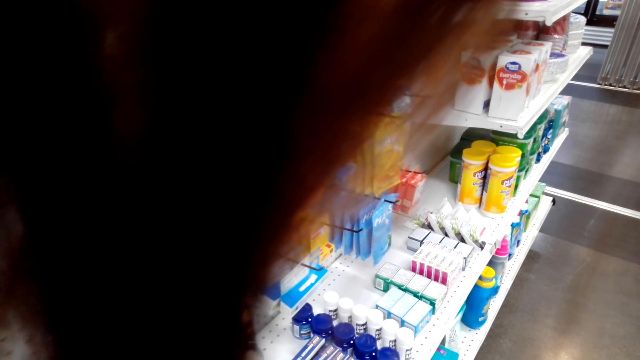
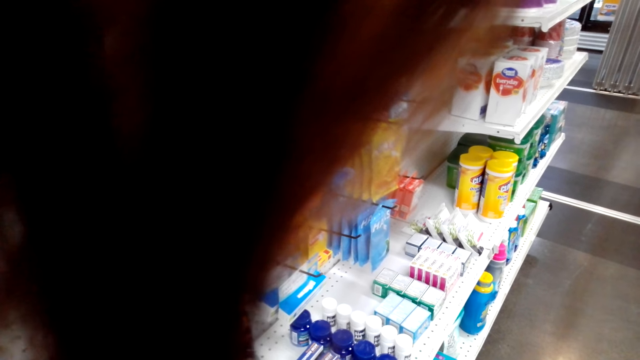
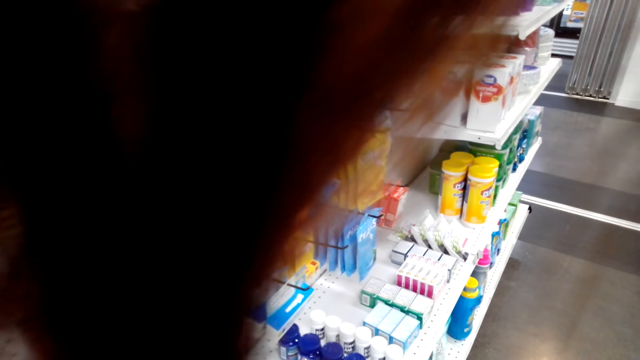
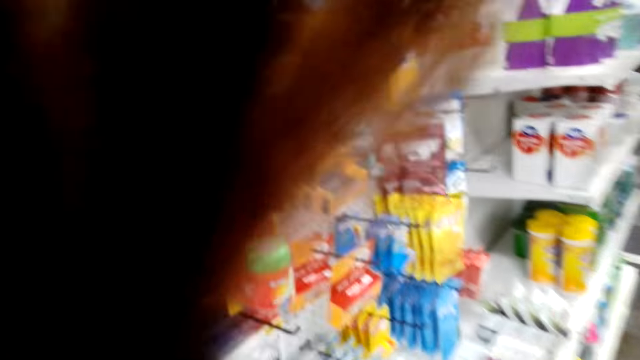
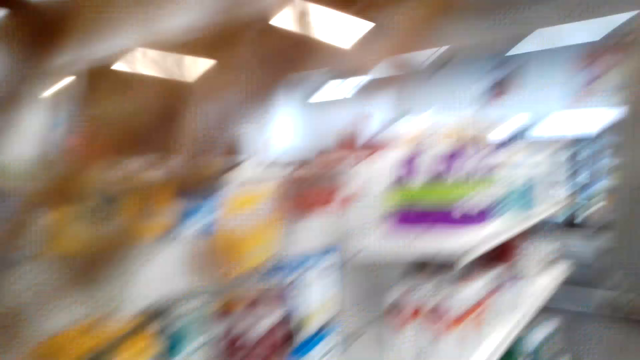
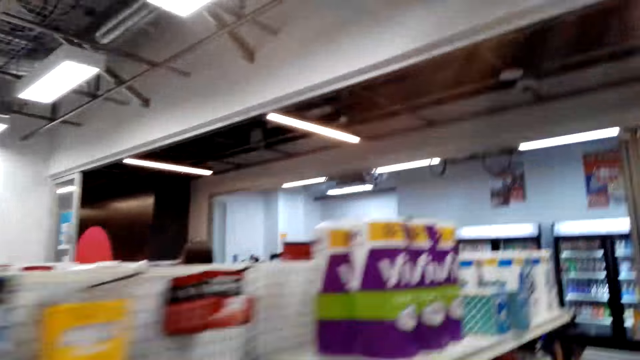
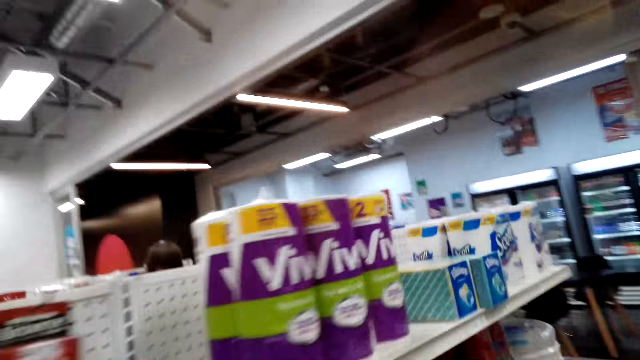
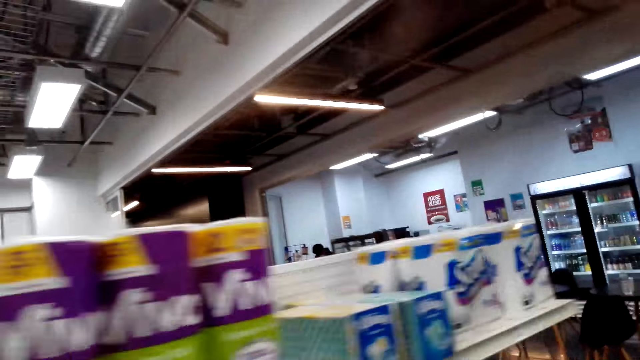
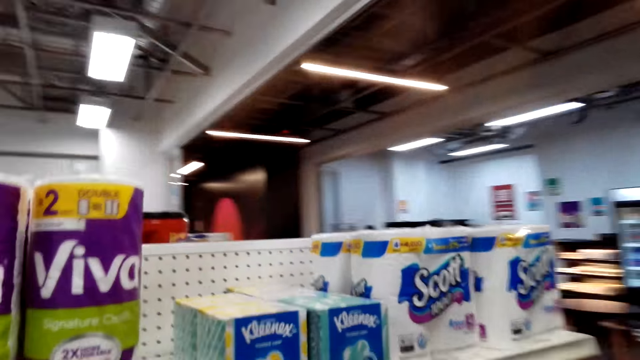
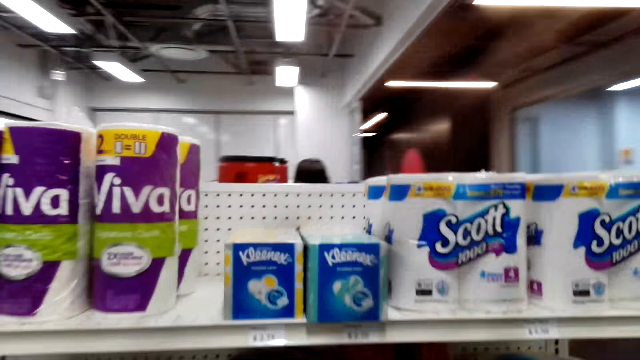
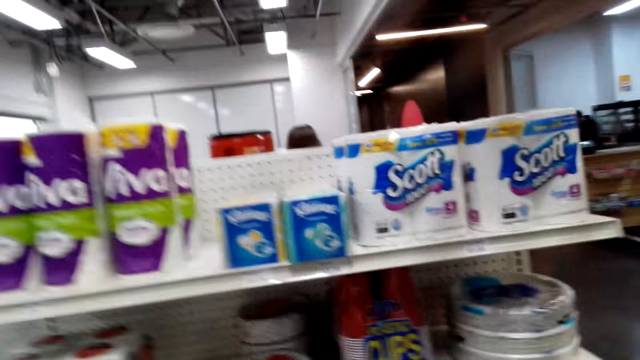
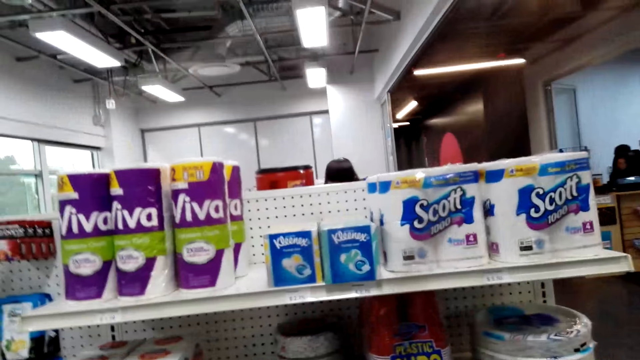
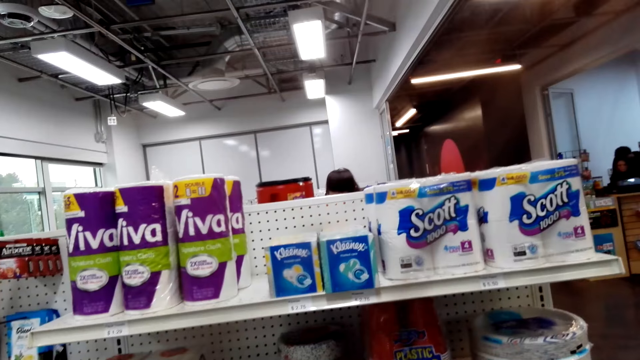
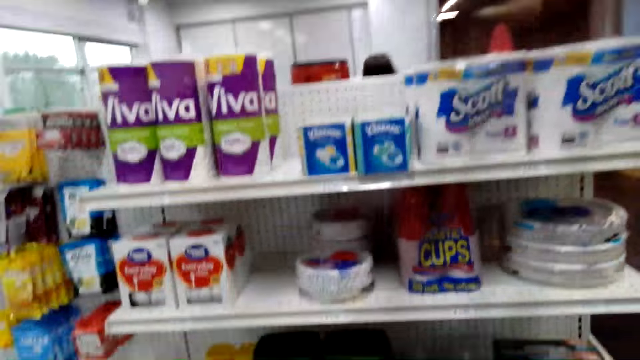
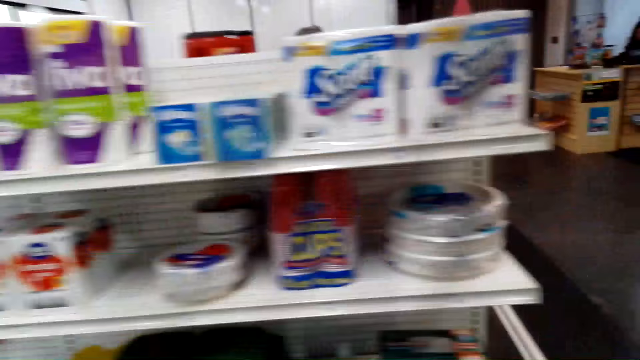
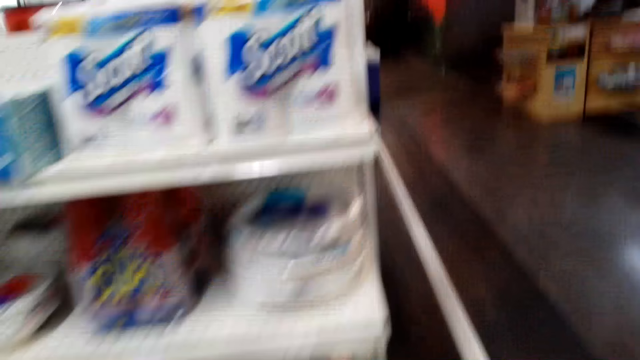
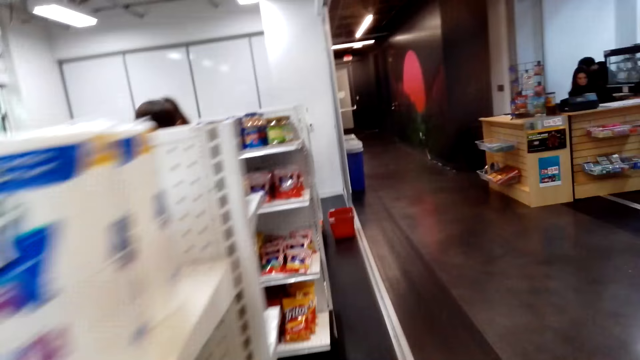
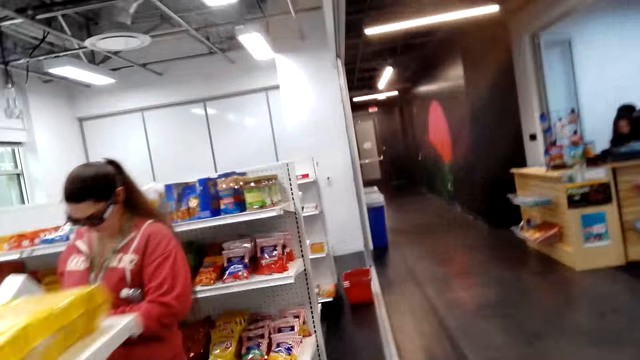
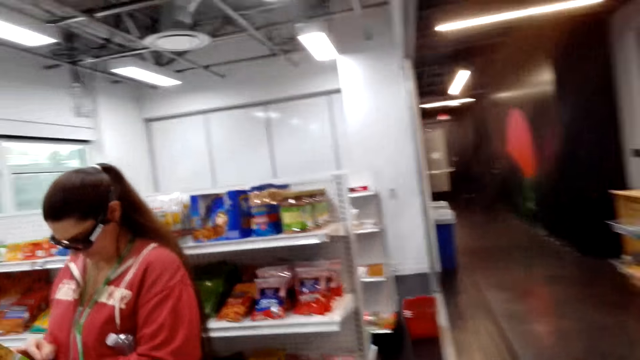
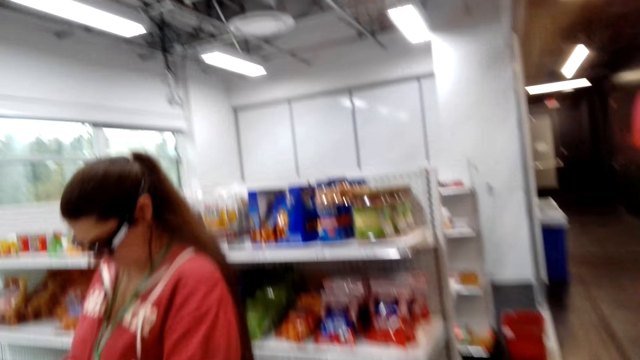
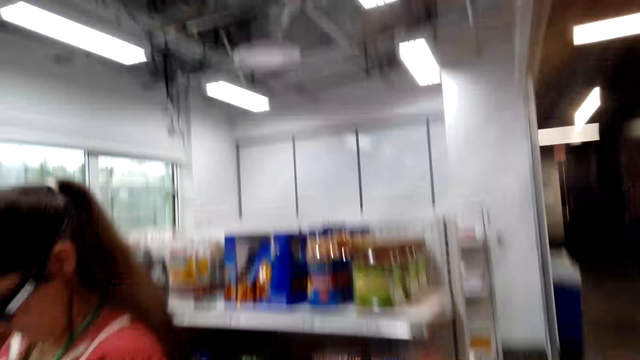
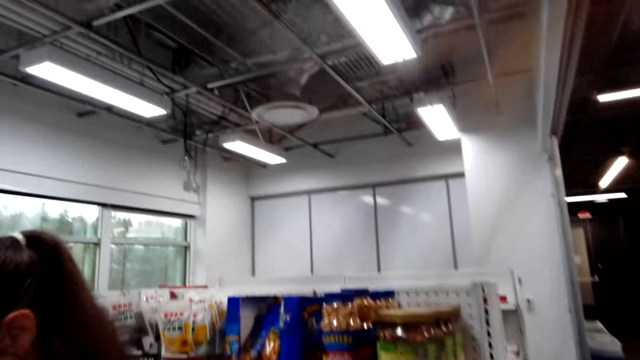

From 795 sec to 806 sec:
The camera wearer walks around the room. A woman and another woman move around the shop.

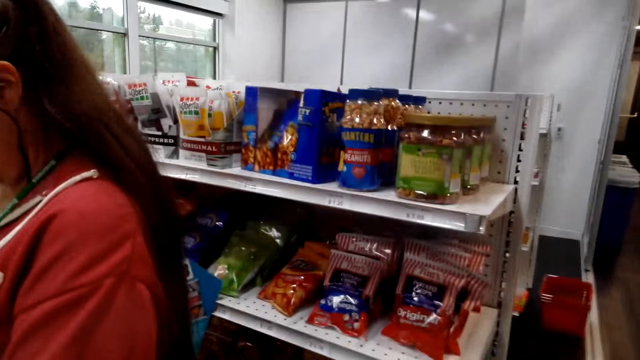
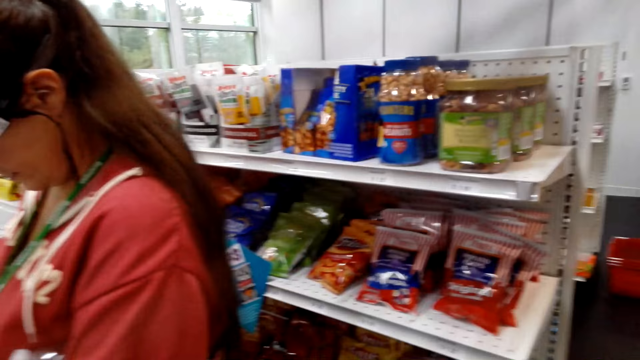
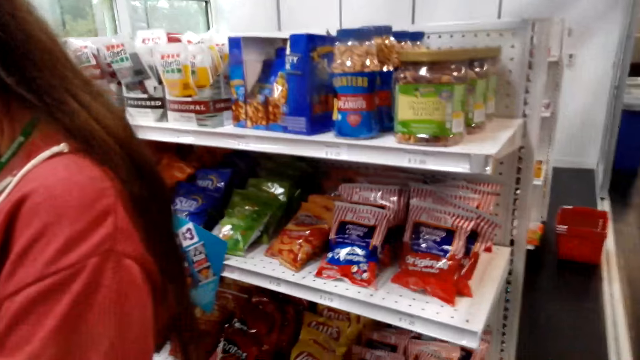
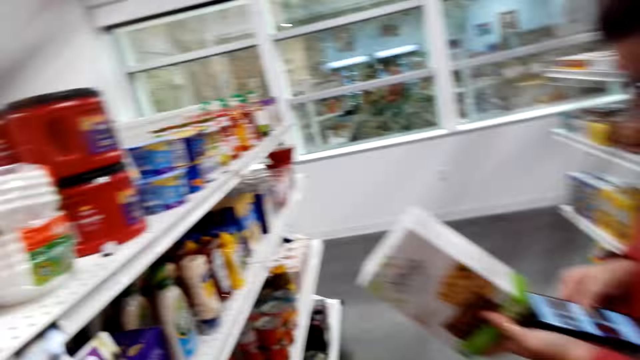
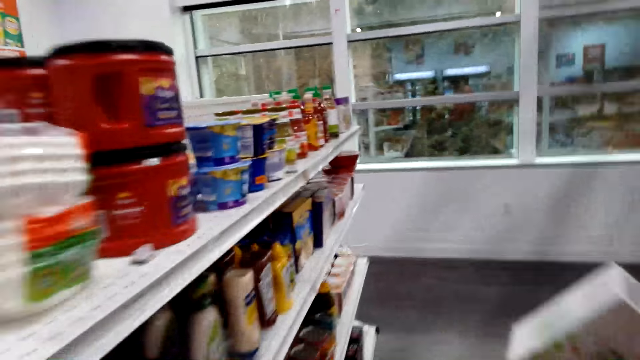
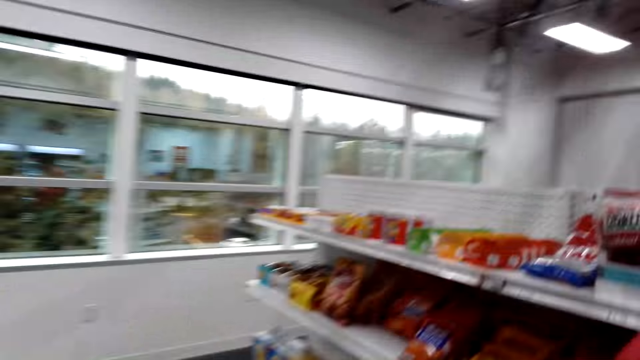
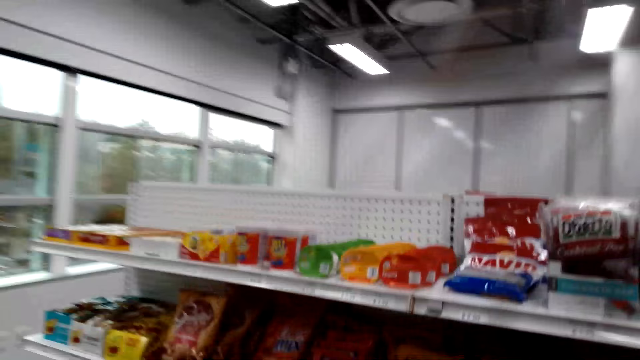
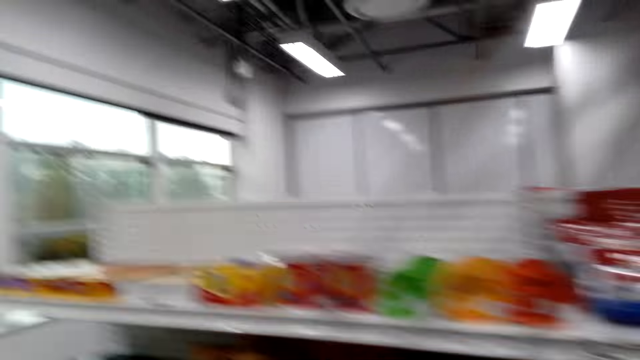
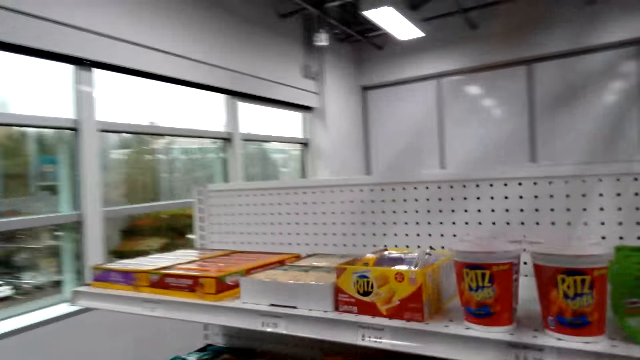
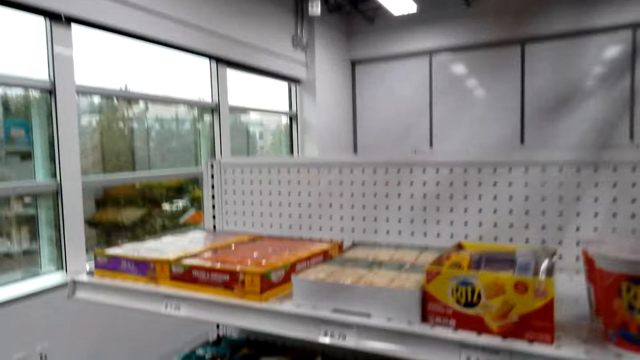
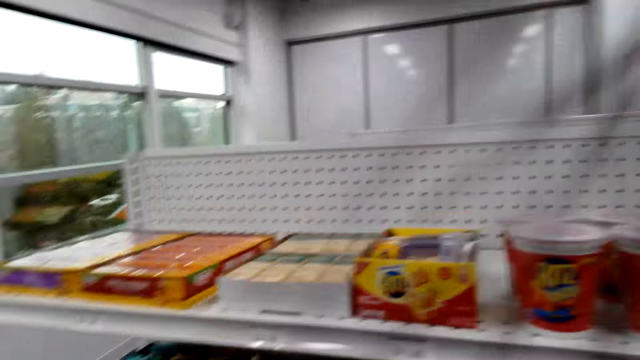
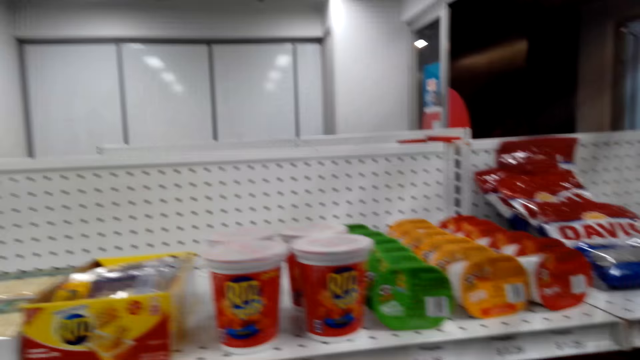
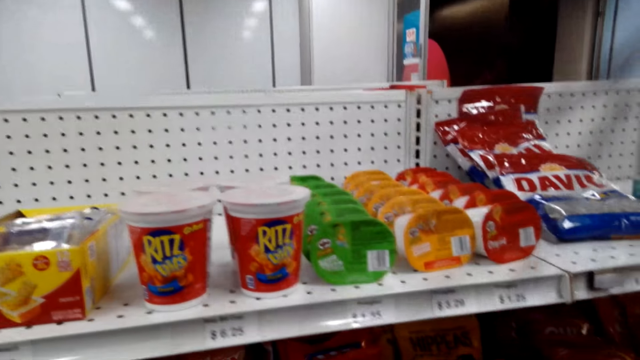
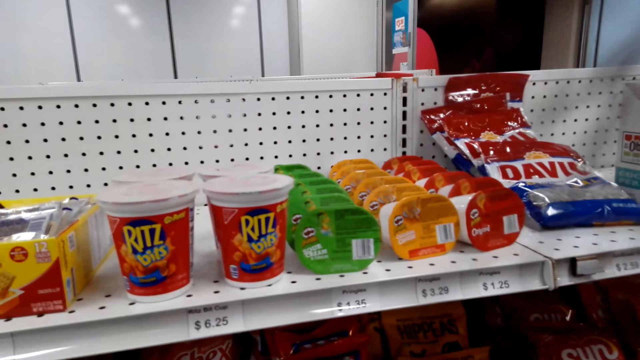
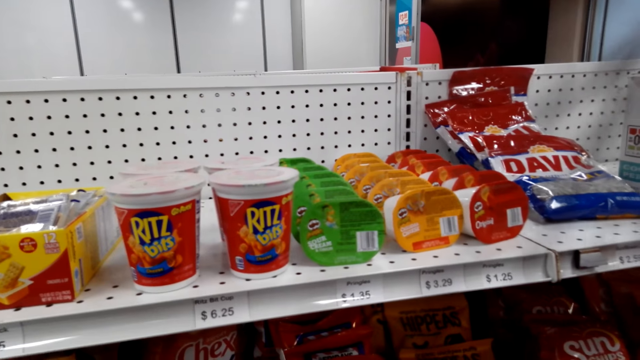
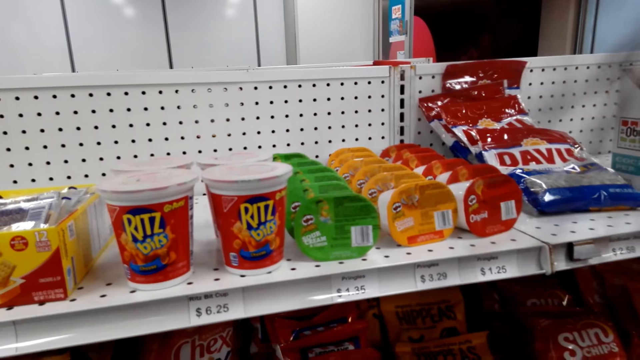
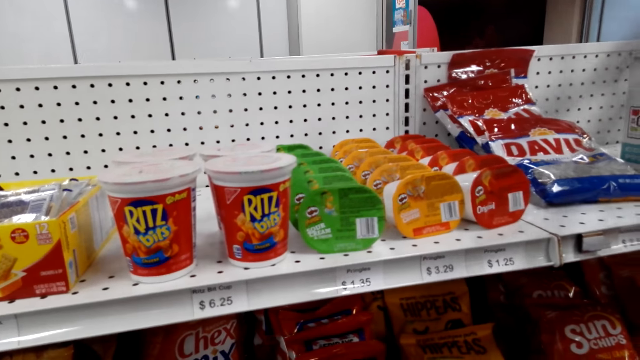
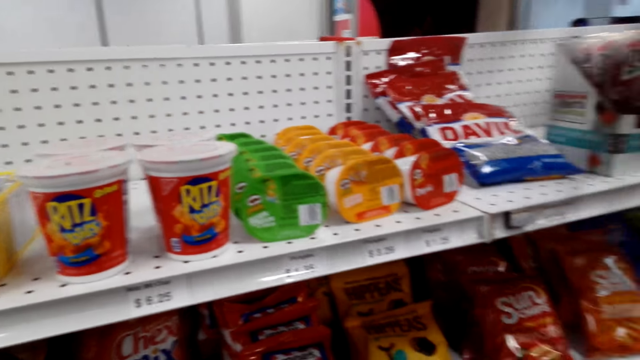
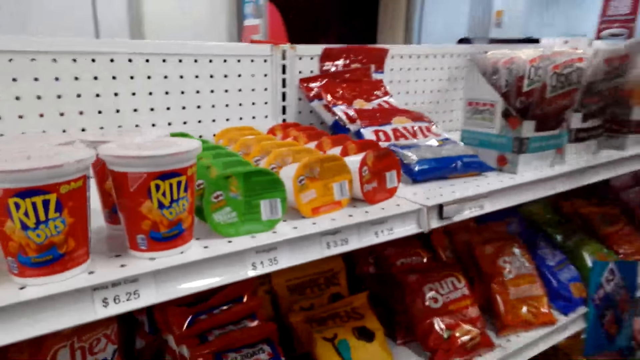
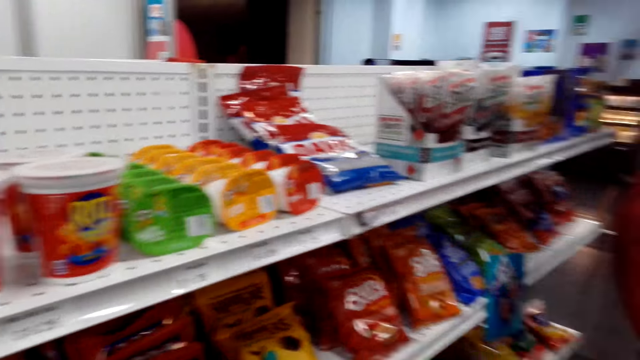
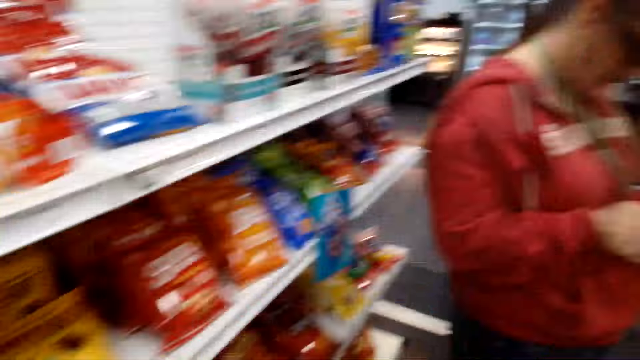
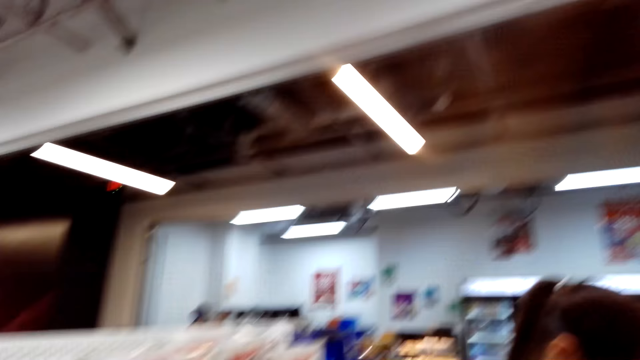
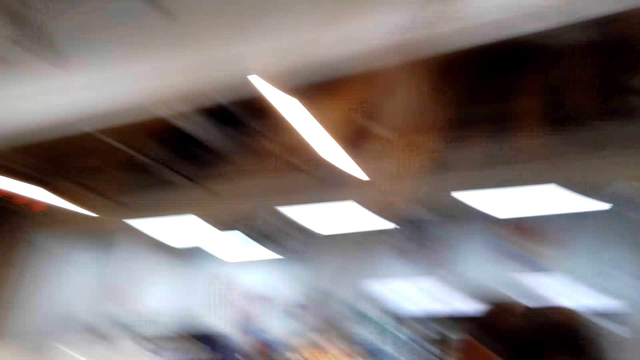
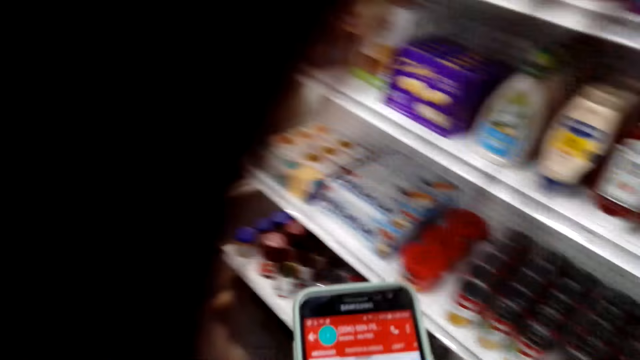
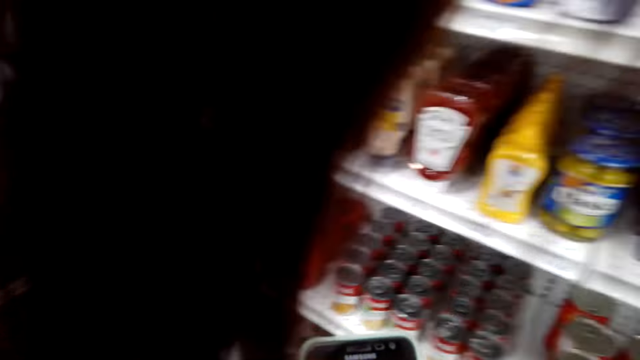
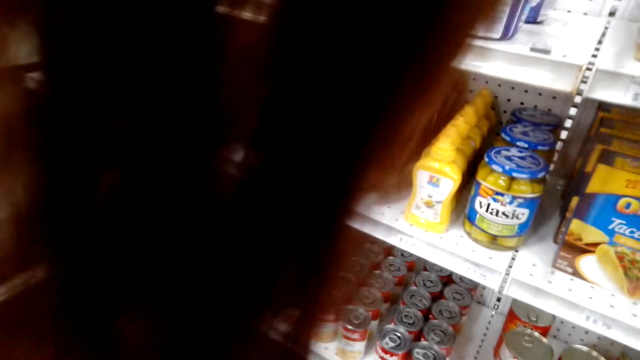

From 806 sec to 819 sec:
The woman picks a packet of peanuts from the shelf. A man stares at the box at hand. The other woman demonstrates something to the first woman. The camera wearer operates the phone.
